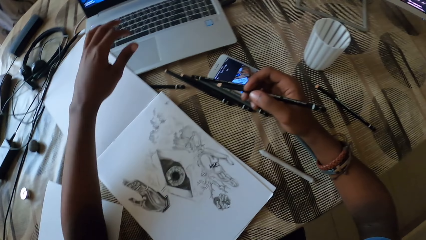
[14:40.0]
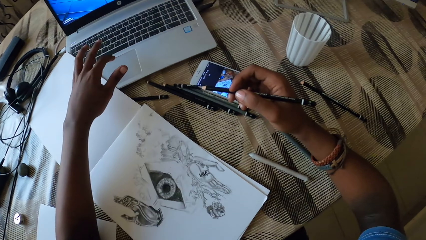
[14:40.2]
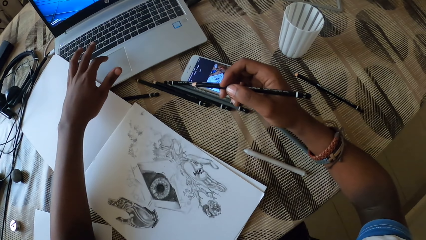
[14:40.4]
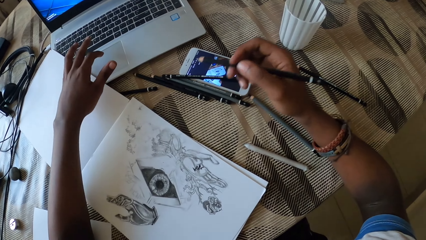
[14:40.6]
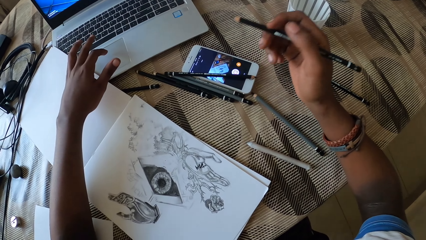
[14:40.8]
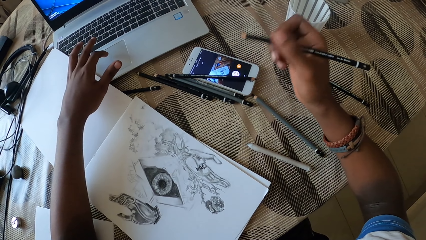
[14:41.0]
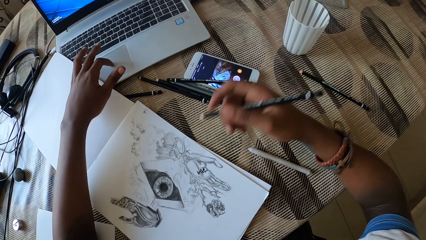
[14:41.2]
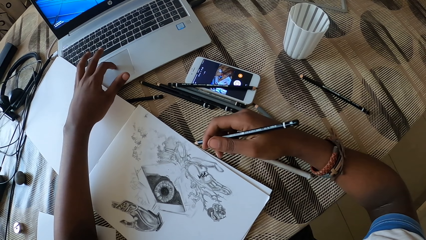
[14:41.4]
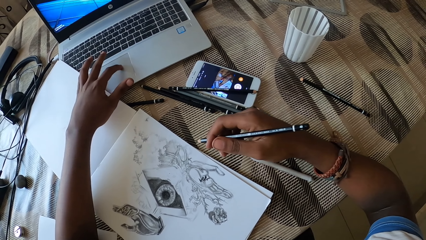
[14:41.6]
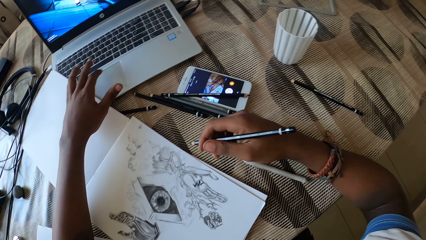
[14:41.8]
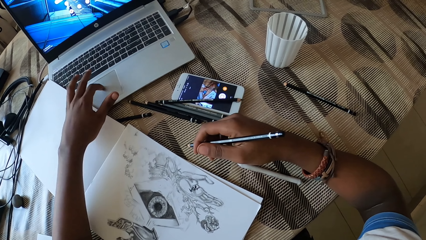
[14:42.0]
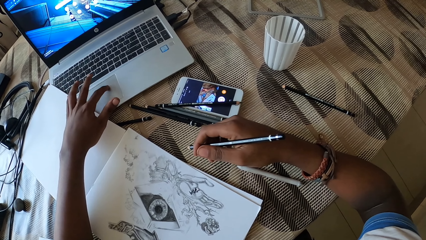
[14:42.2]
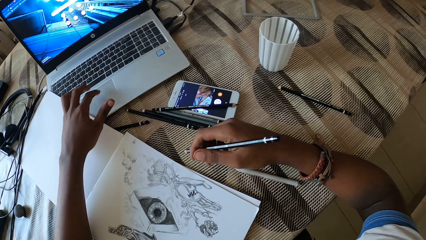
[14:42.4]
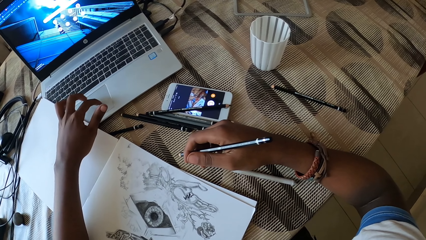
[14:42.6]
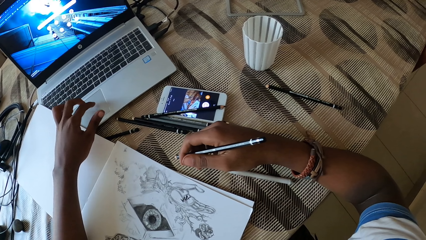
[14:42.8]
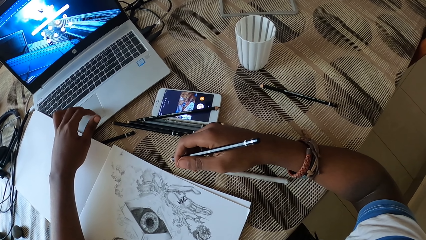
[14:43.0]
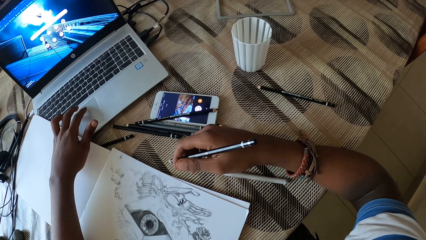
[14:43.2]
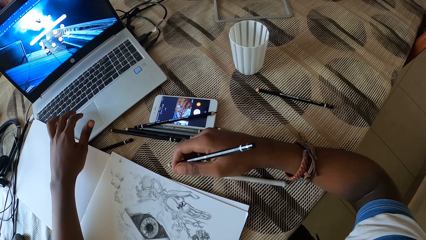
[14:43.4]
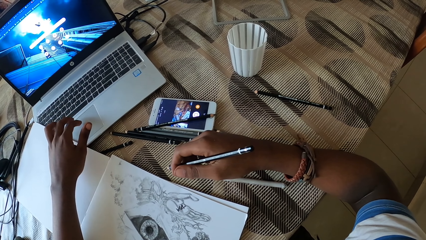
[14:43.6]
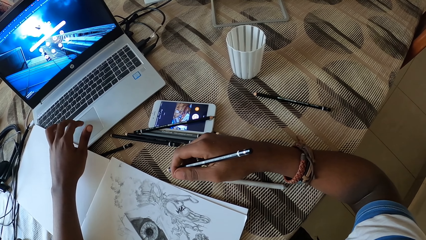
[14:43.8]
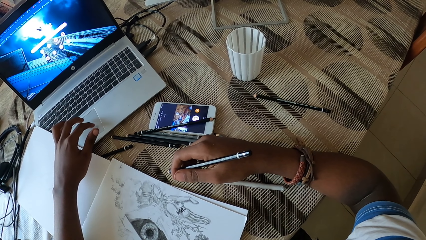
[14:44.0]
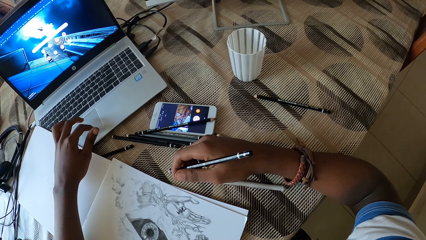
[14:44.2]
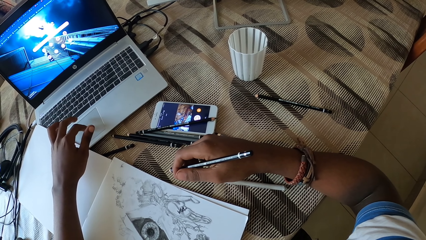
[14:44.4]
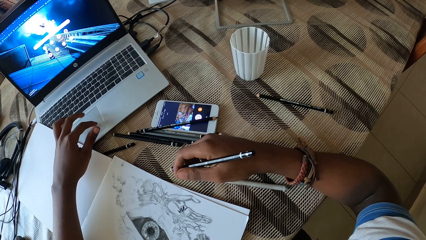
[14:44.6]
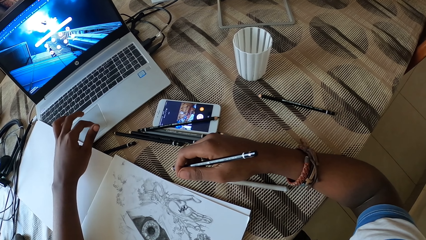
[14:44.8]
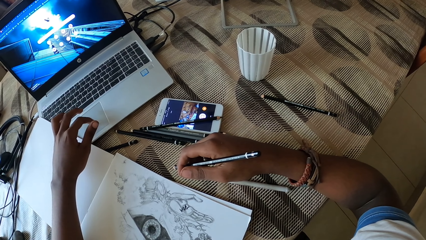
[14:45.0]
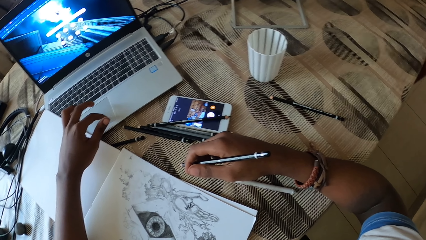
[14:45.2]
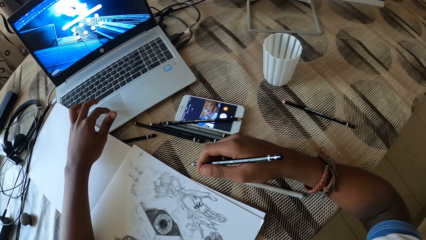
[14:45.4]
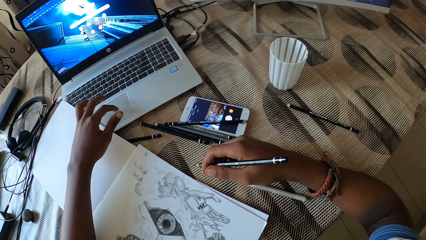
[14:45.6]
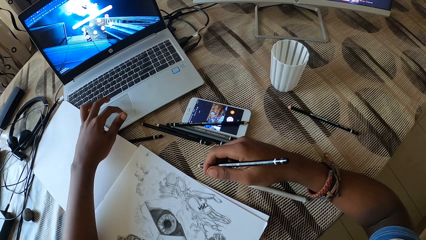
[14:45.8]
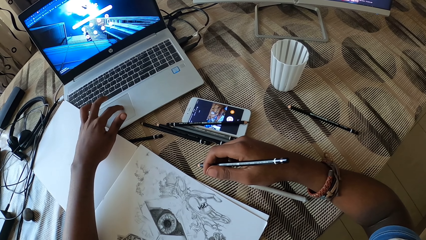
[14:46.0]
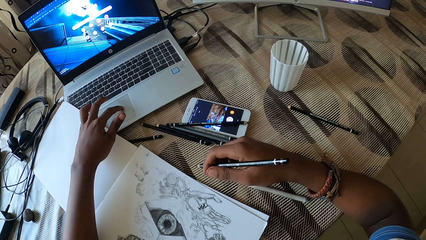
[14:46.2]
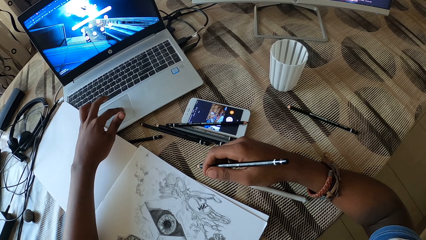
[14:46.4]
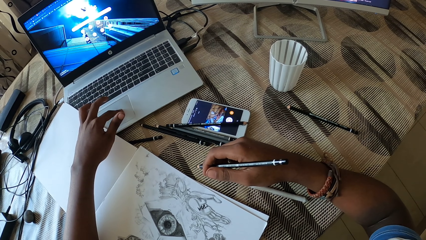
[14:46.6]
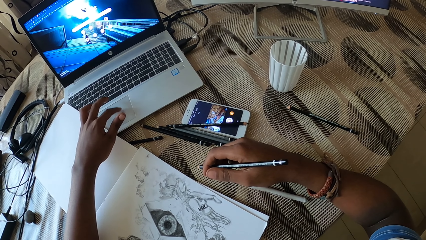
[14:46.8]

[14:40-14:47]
The camera wearer touches the laptop touch pad with his finger. He lowers his right hand. He uses the laptop. He touches the laptop touch pad with his finger.

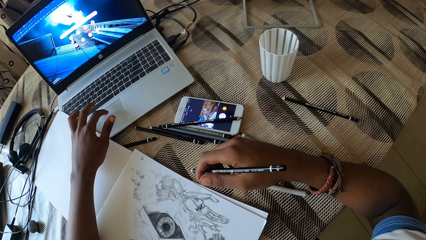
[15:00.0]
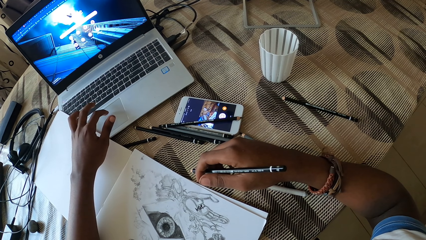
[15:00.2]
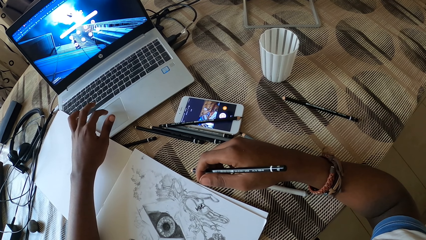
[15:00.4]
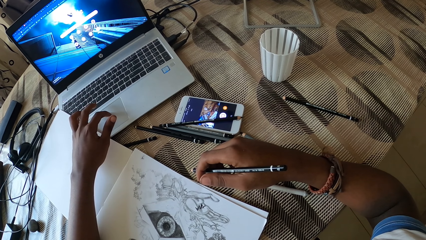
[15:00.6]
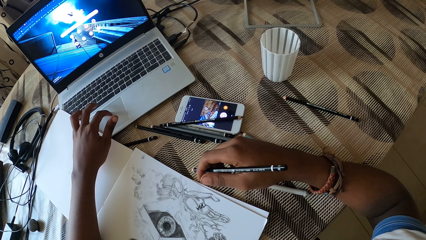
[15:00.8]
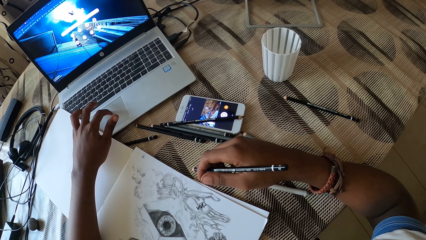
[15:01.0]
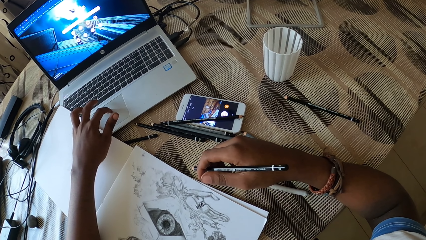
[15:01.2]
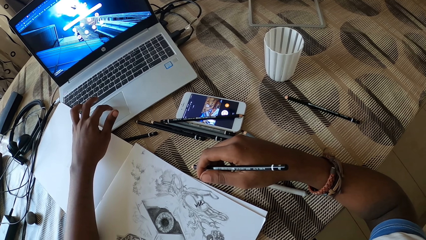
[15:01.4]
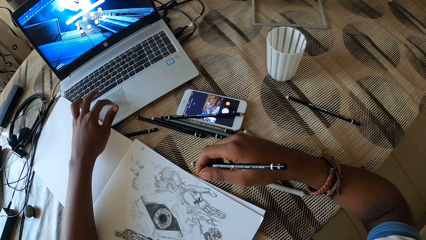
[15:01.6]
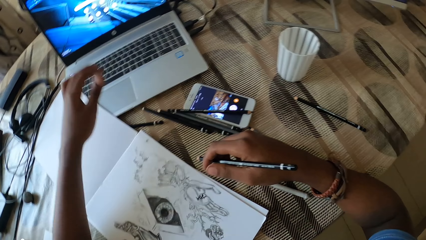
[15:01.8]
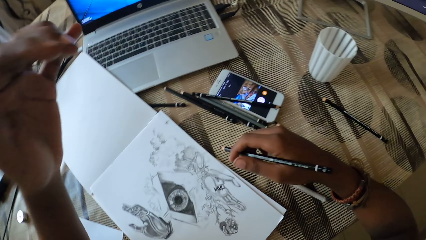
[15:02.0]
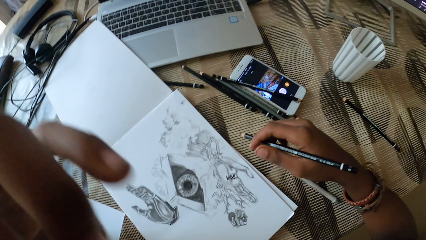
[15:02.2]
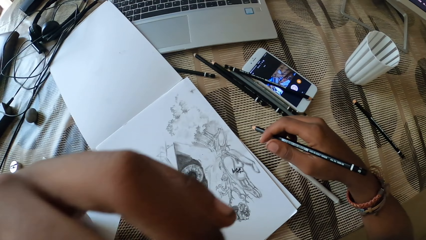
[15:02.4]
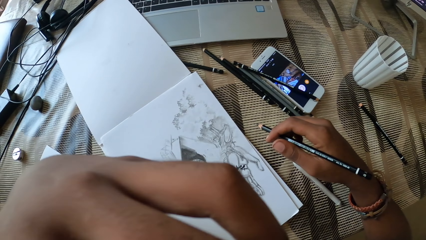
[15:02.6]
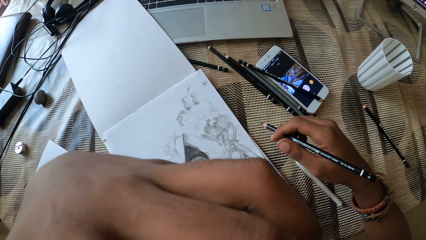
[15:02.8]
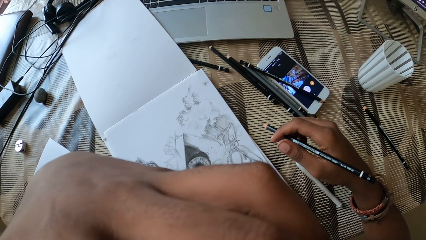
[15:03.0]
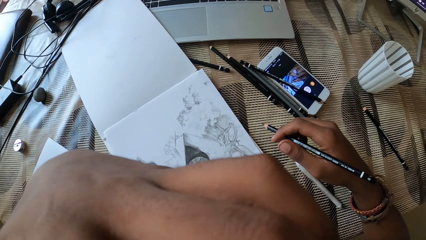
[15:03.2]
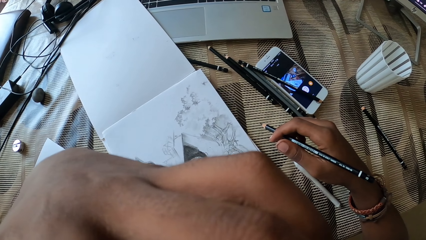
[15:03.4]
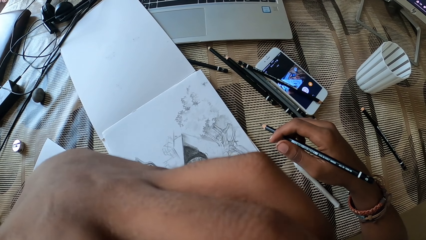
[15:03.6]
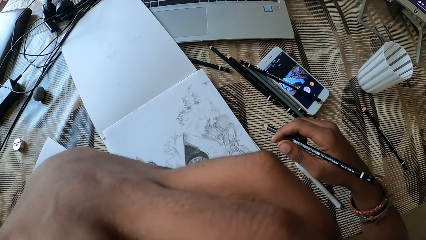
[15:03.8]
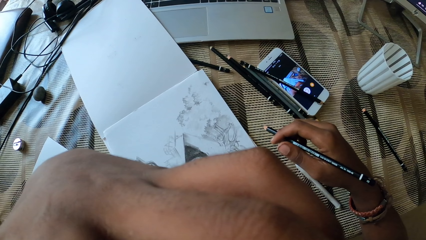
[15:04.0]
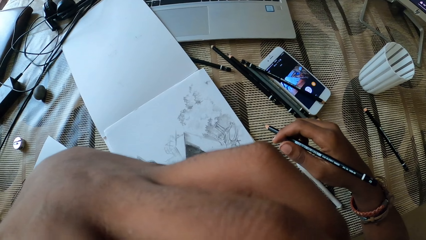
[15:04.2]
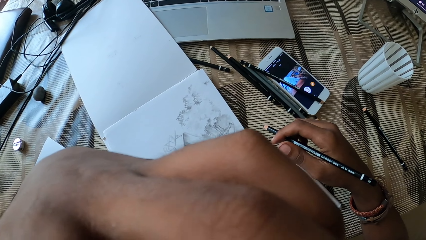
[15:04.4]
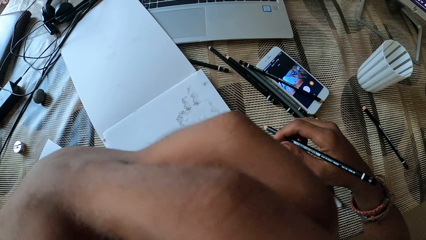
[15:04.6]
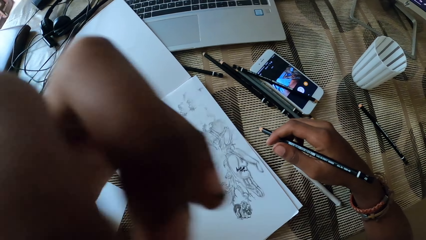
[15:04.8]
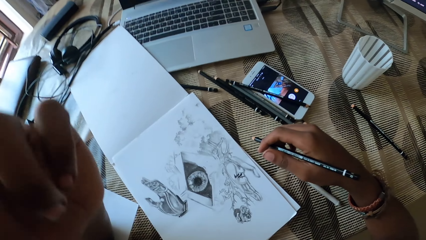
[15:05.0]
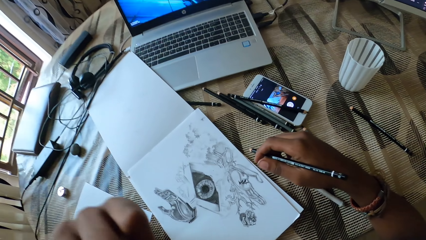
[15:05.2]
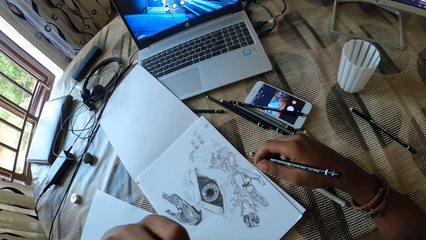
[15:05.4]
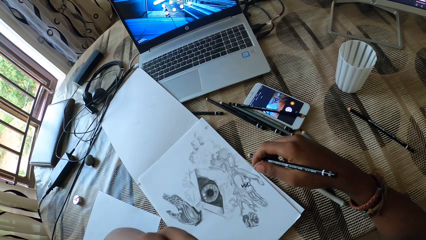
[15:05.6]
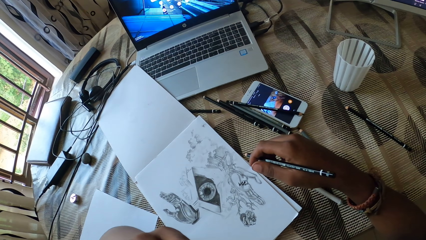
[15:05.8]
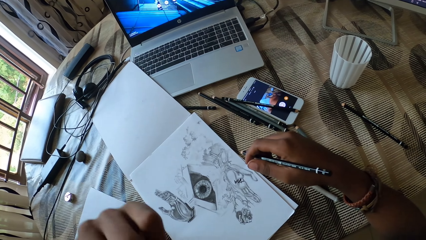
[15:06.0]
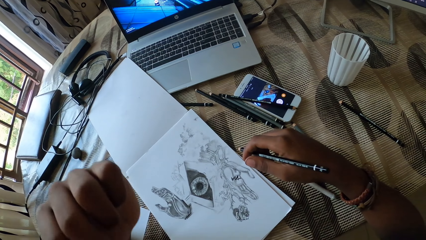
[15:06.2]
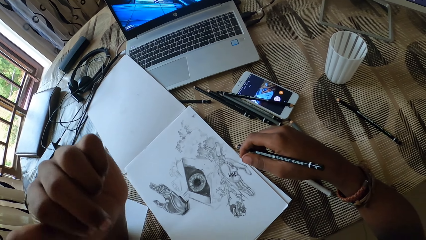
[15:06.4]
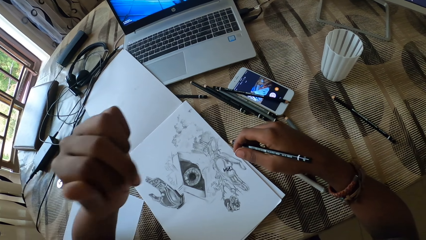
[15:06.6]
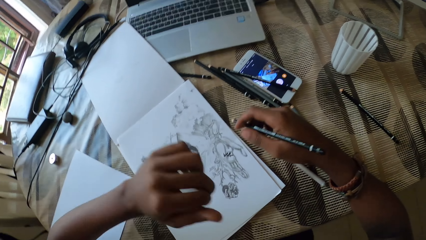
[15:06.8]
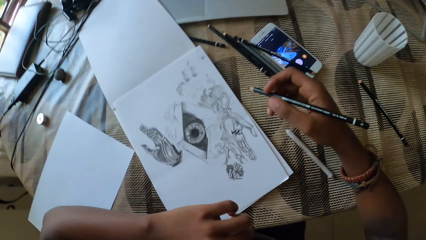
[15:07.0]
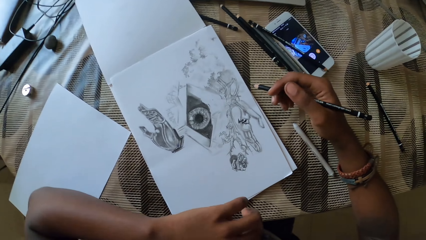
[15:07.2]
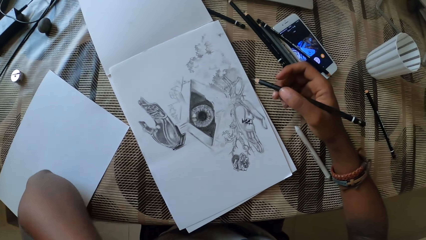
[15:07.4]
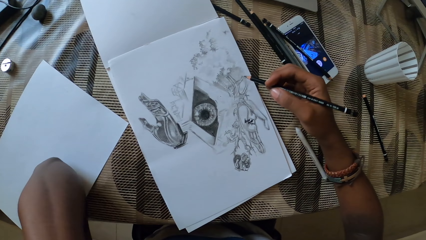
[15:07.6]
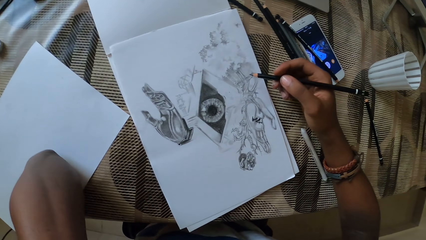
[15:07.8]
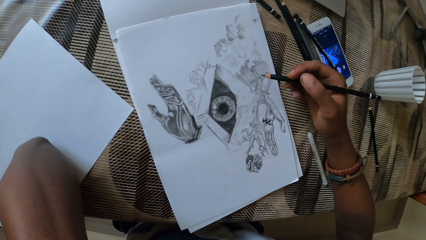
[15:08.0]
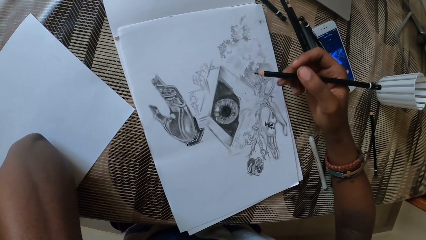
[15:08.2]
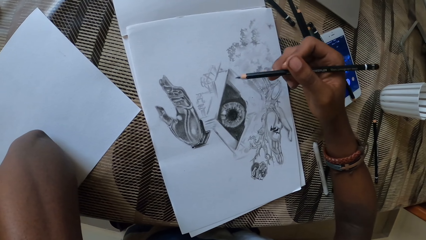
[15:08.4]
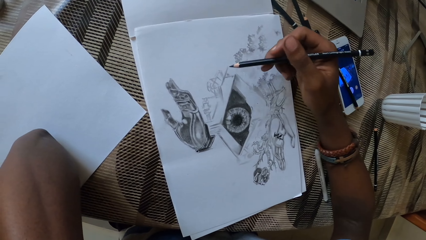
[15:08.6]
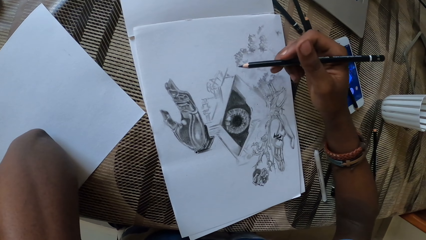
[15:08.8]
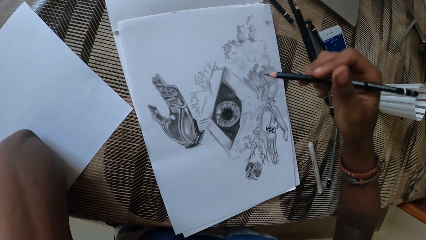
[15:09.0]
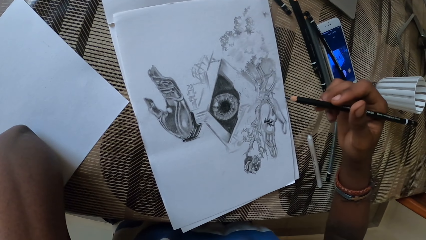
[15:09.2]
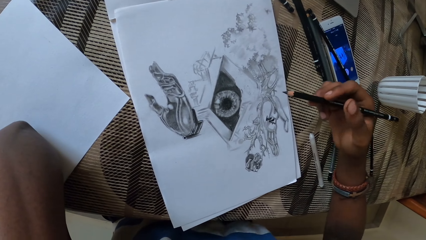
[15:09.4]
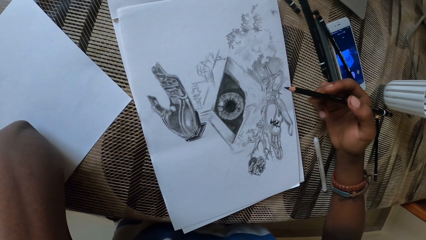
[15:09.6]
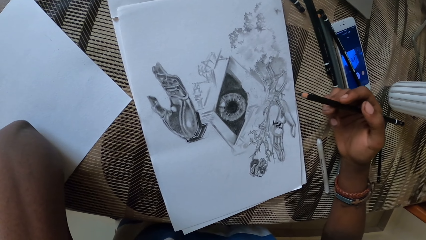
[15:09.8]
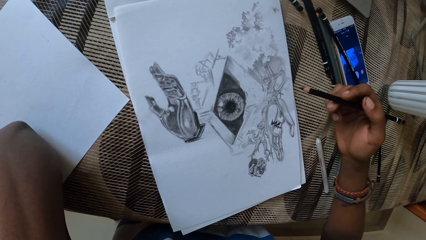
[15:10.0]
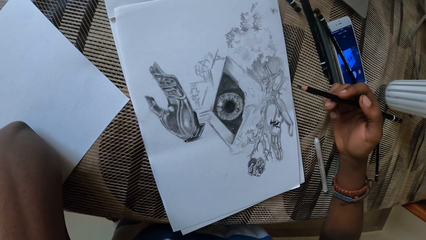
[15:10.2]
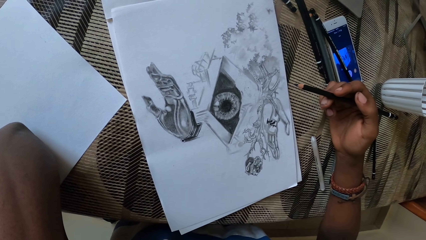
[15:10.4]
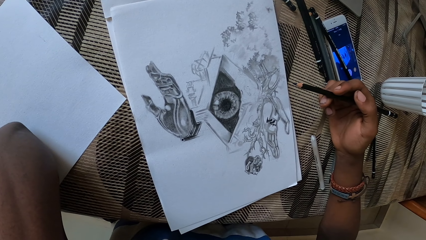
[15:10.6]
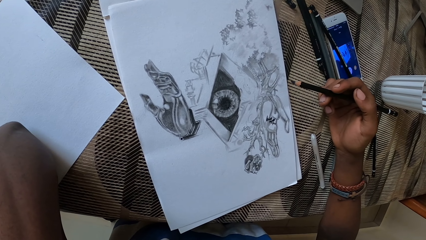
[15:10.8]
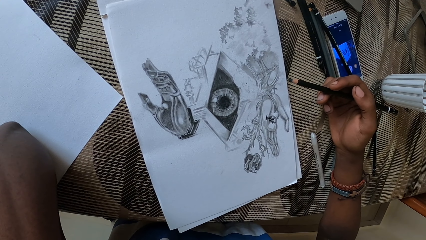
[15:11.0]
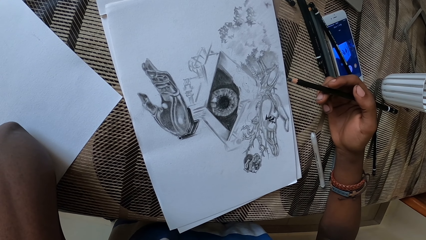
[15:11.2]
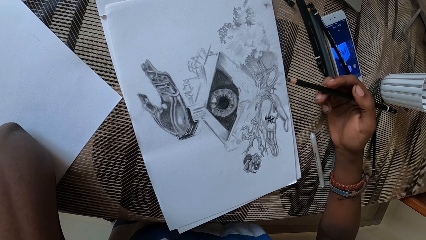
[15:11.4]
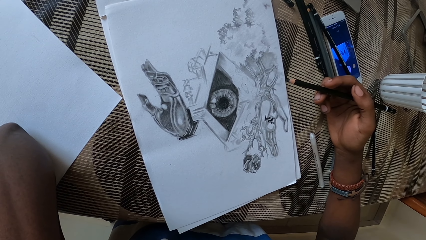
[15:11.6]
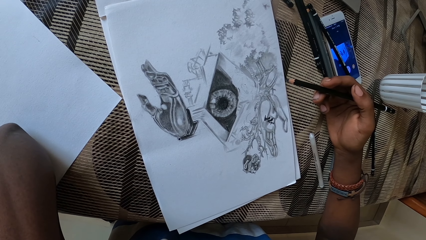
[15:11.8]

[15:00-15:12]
The camera wearer touches his face. He scratches the face. He lowers his hand. He looks at the art. He checks the drawing.
